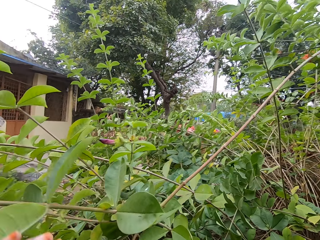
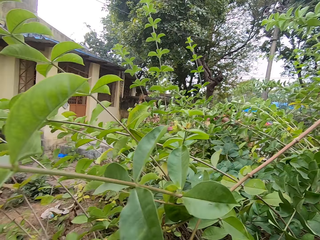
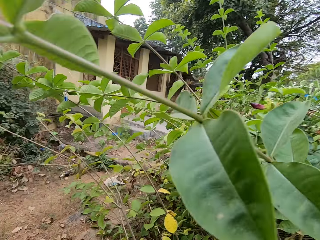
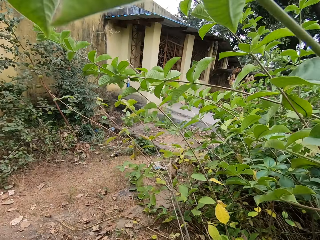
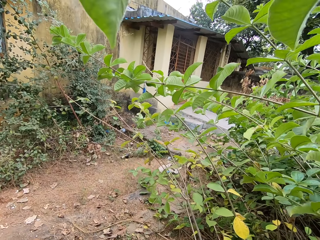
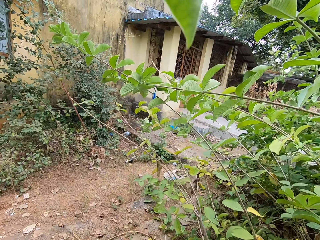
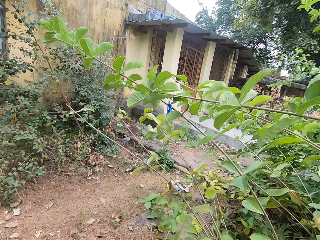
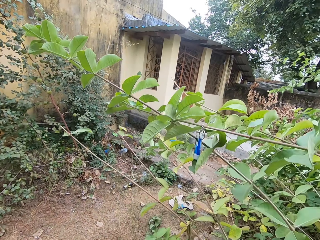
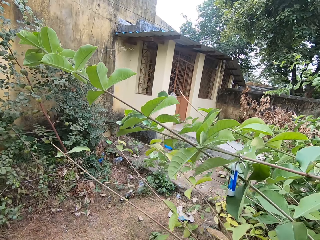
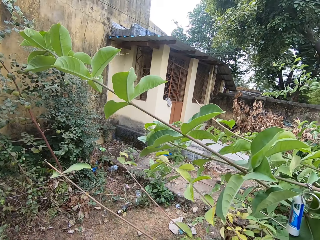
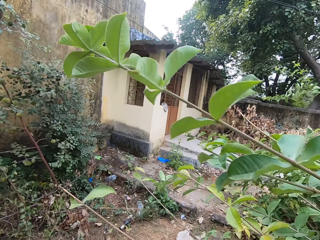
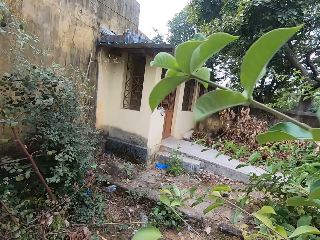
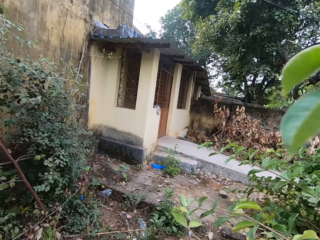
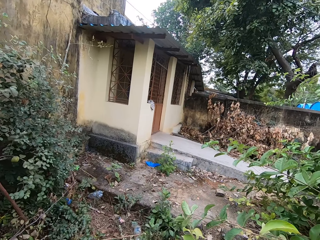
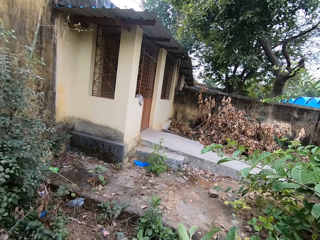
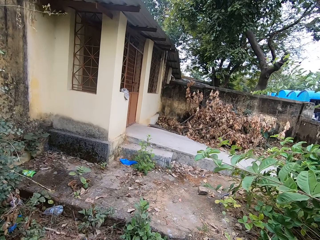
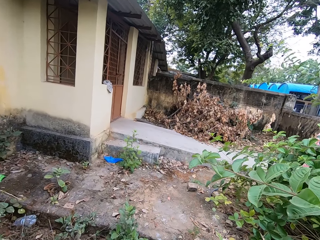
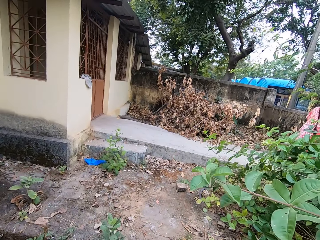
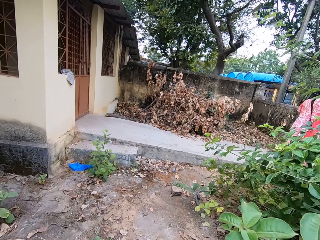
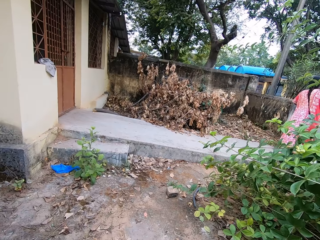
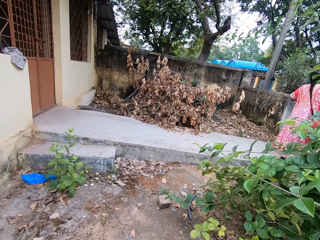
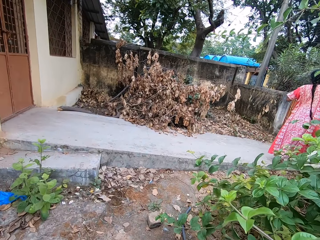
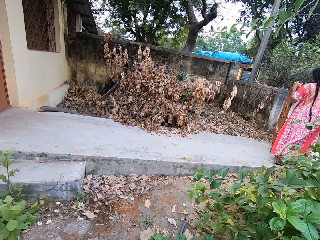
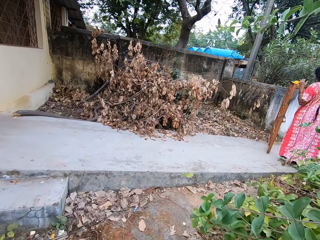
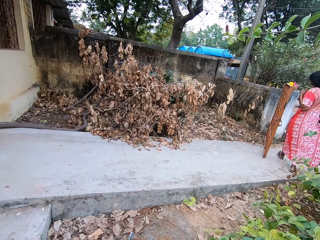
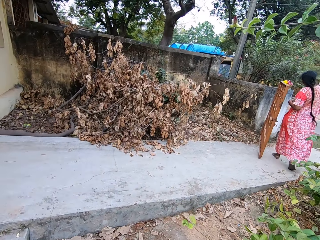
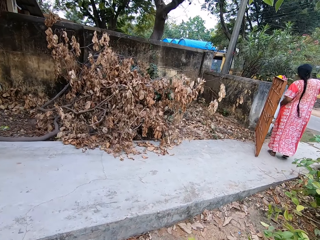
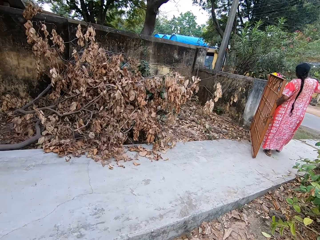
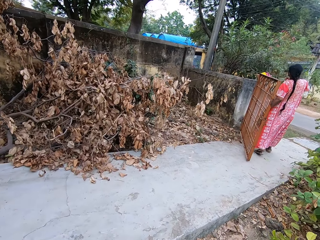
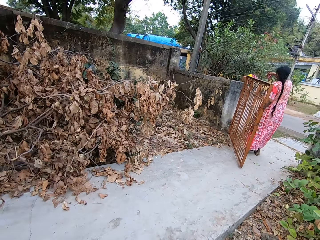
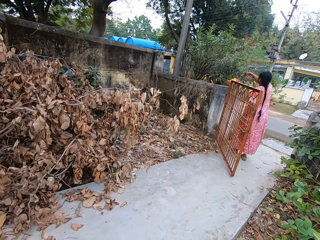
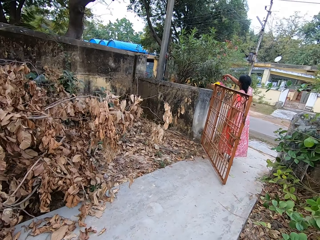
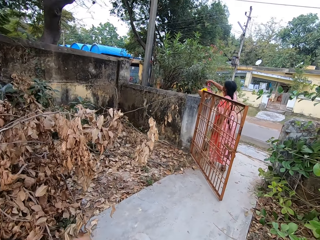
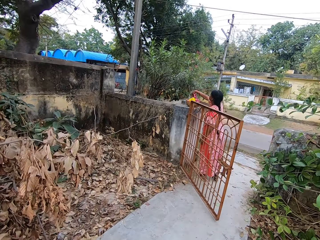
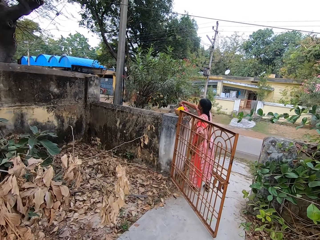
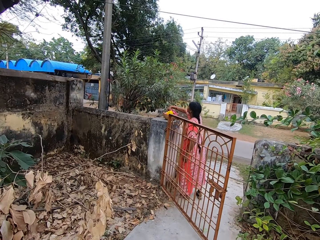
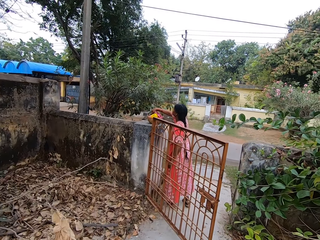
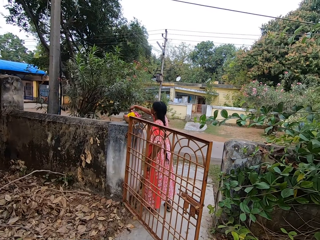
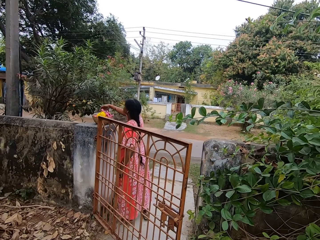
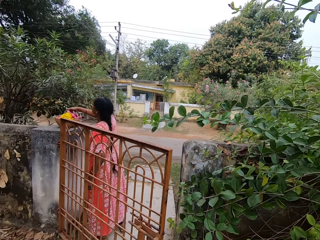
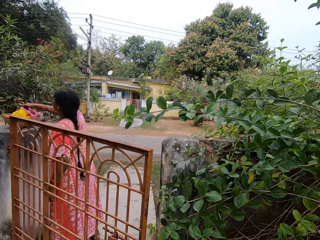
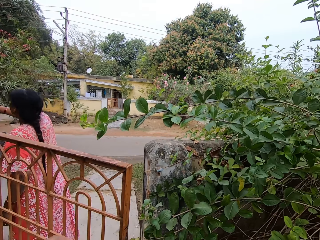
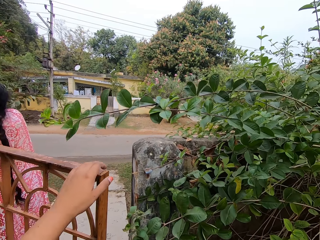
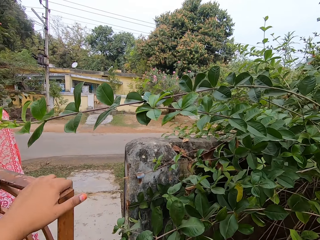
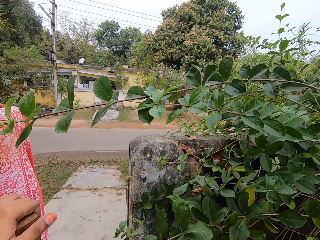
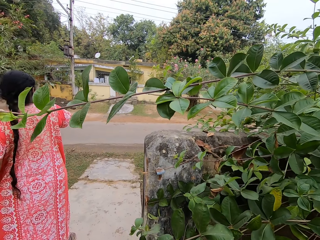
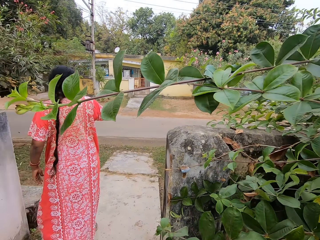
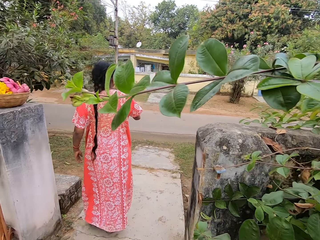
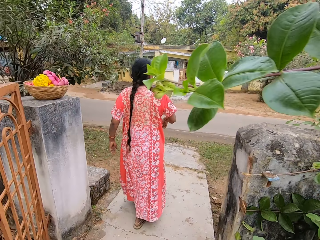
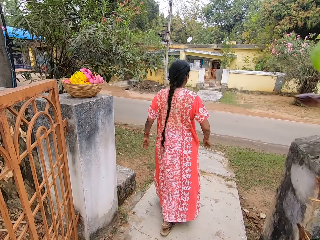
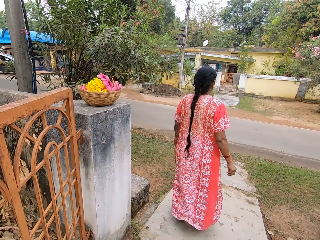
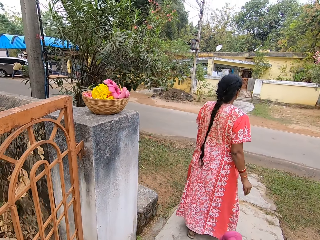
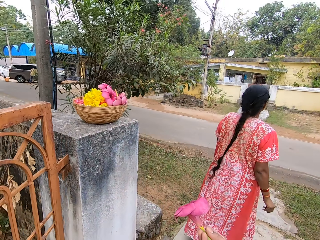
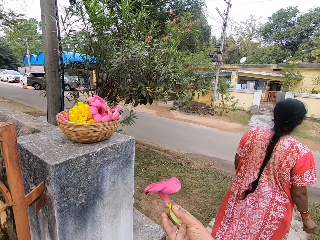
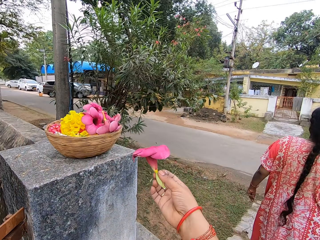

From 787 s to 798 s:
The camera wearer walks on the house compound. They walk towards the gate. They walk on the walkway. They open the gate. They walk on the walkway.

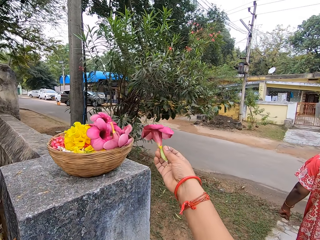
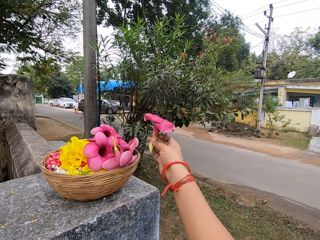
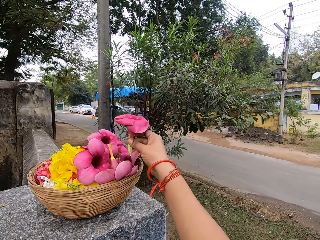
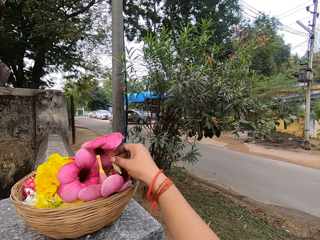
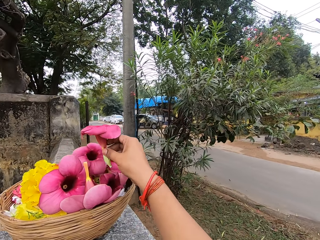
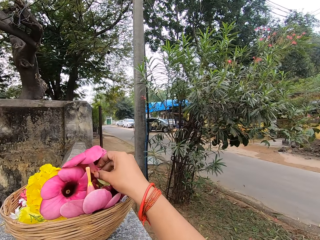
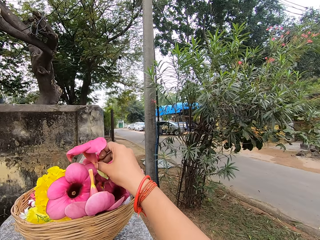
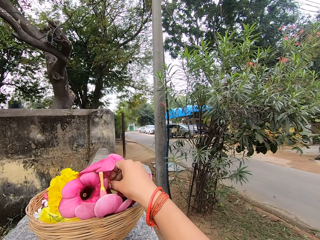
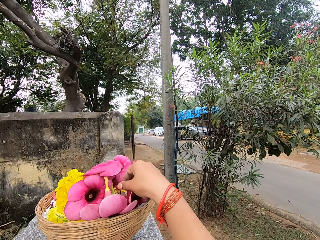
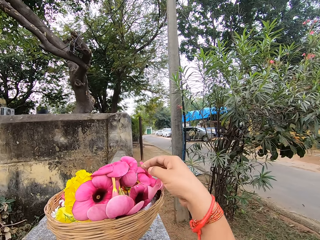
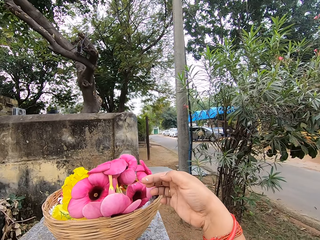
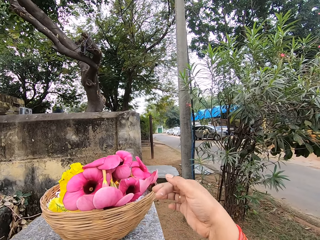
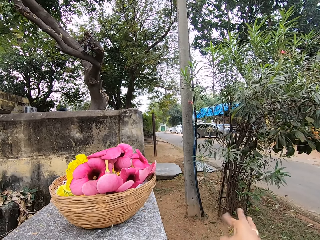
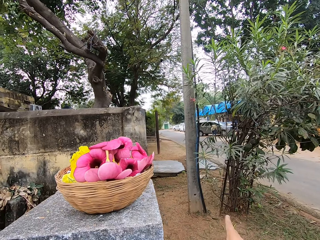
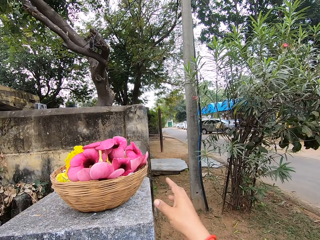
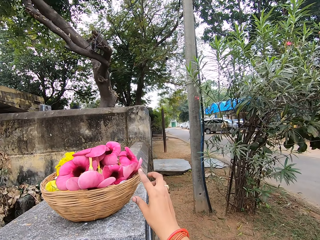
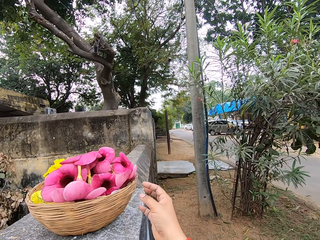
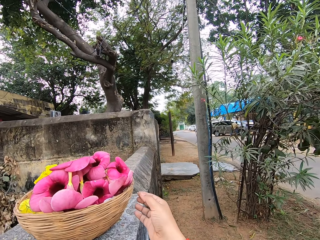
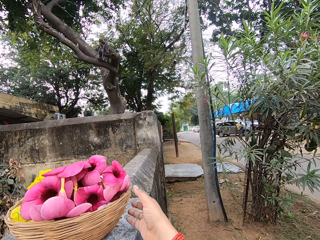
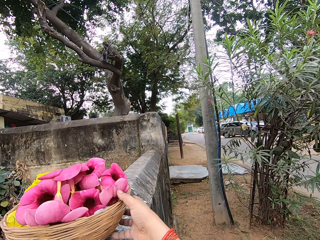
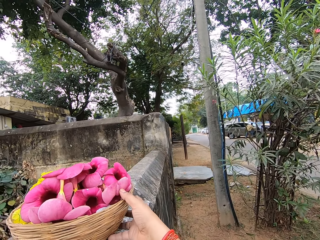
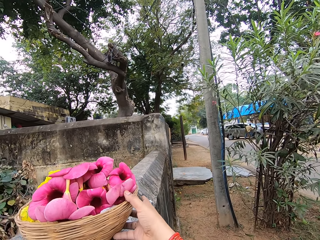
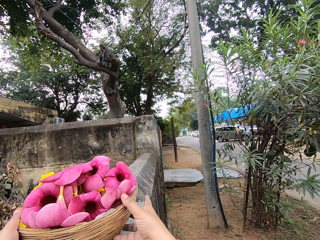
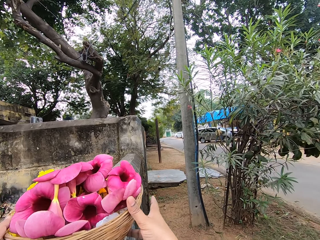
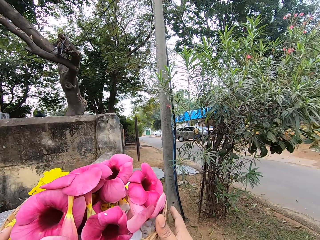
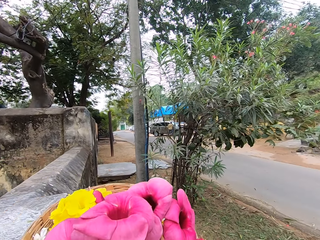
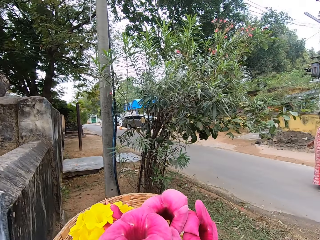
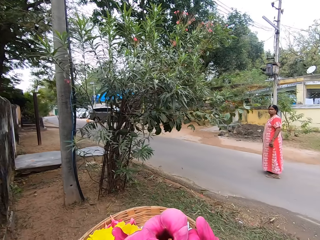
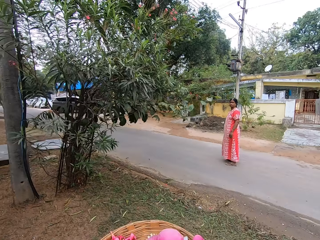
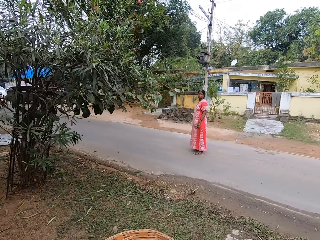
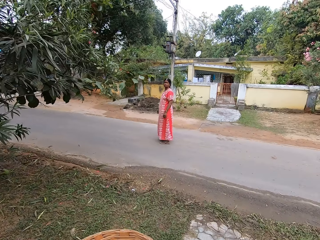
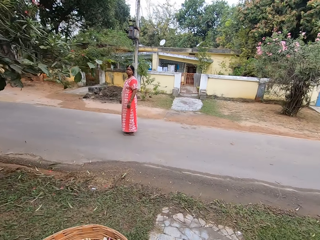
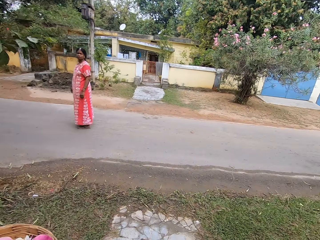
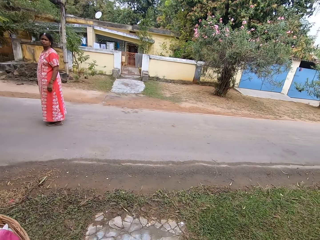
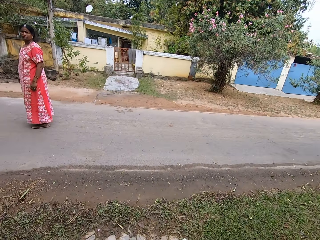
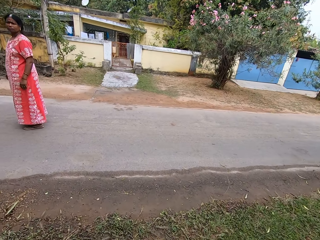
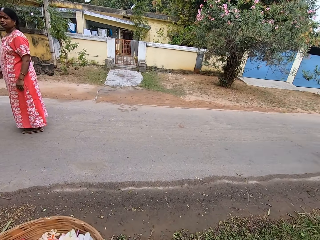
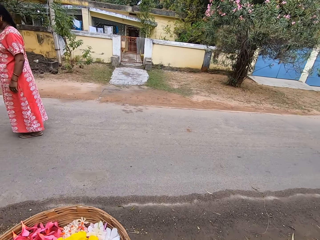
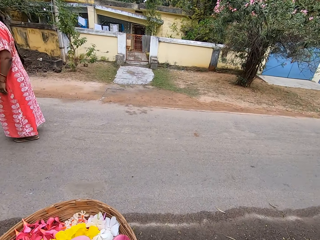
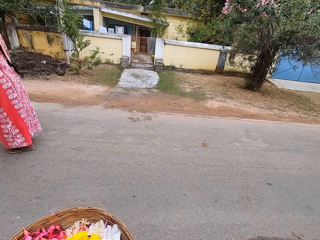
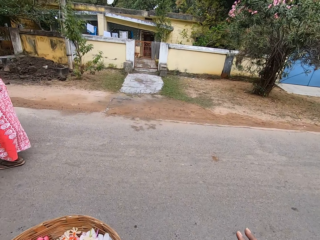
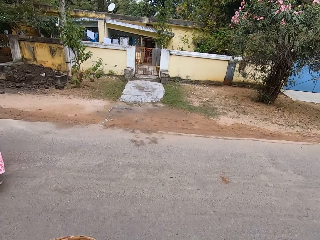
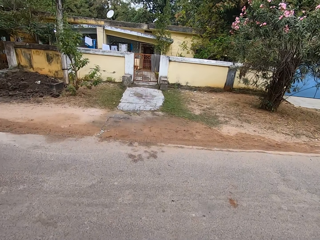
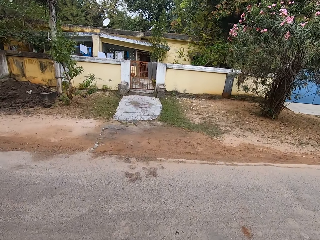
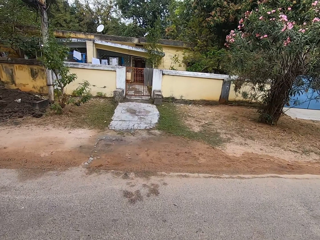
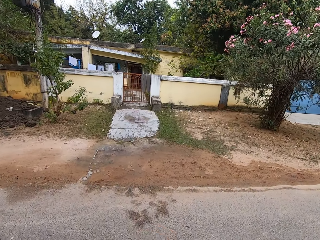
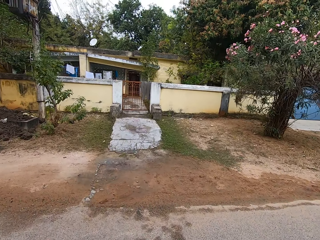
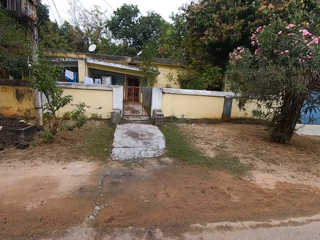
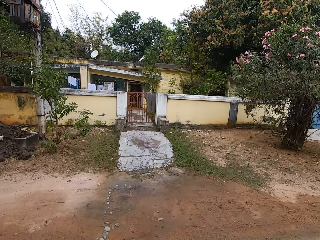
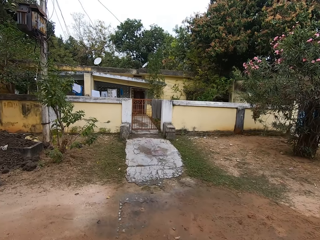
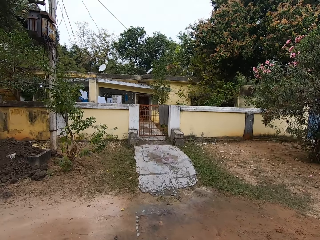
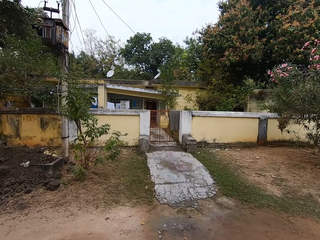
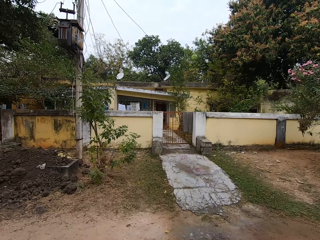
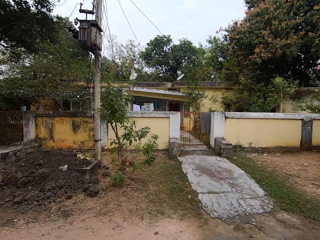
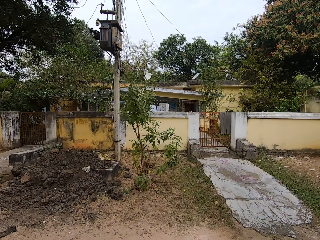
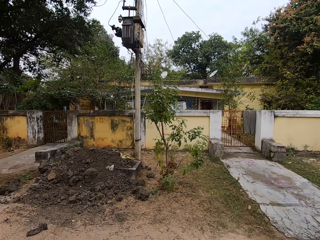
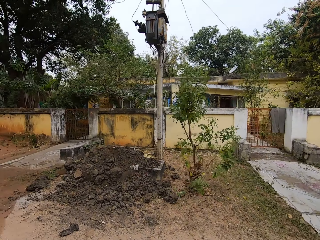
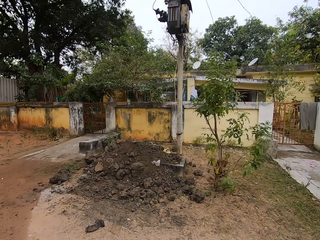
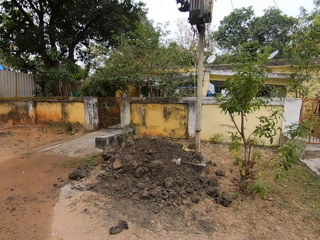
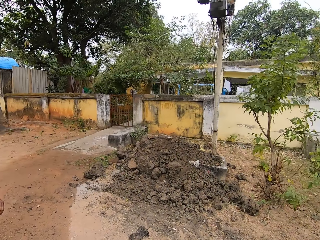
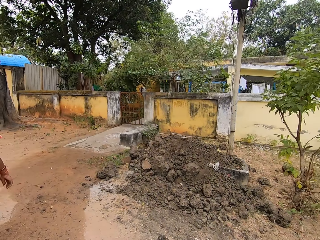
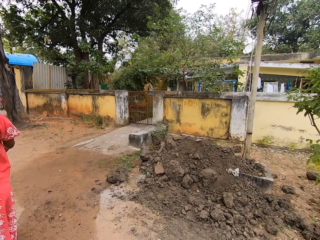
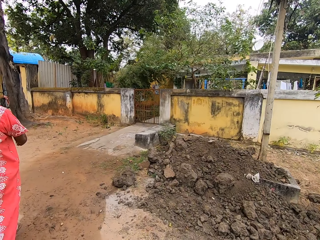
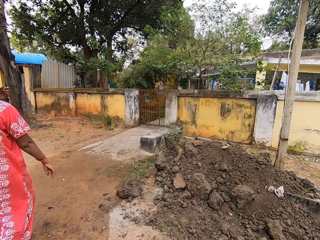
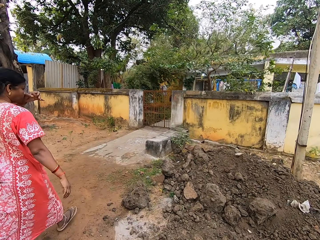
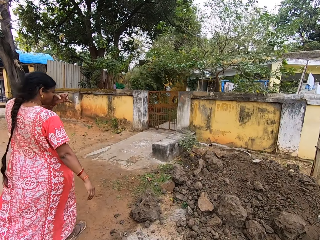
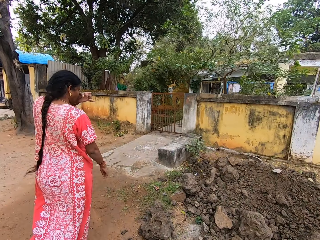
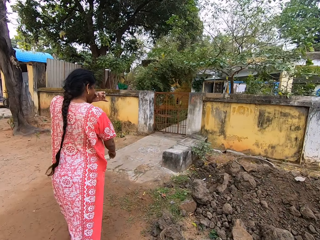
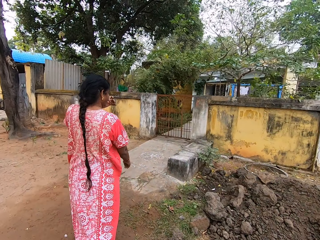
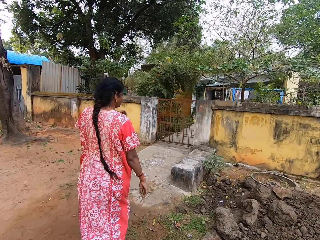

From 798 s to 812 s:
The camera wearer holds a flower. They place the flowers in the weaving basket. They shake off dirt on the right index finger. They pick the weaving basket from the fence. They carry the basket of flowers. A woman stands on the road. The camera wearer interacts with the woman. They walk outside a house. They carry the basket of flowers. They cross the road. They walk along the walkway. They walk outside the house.
